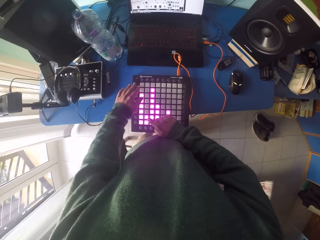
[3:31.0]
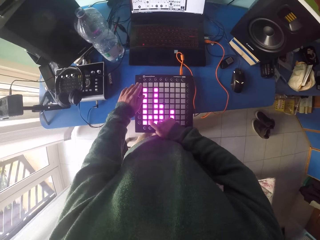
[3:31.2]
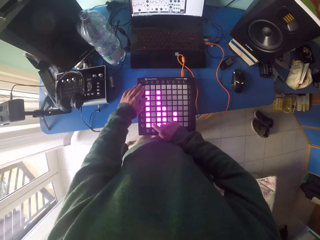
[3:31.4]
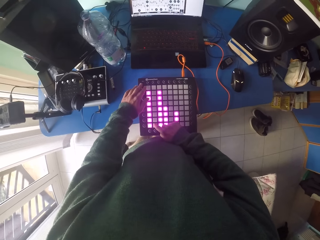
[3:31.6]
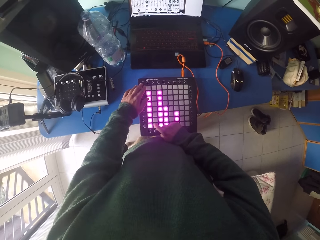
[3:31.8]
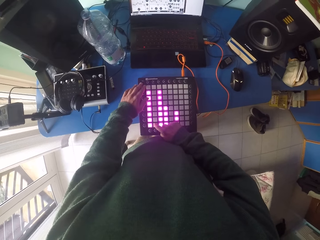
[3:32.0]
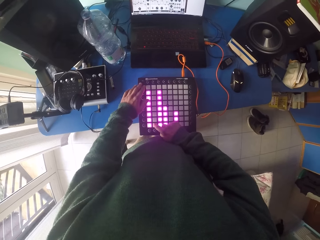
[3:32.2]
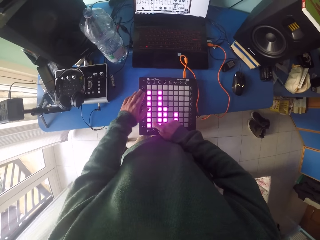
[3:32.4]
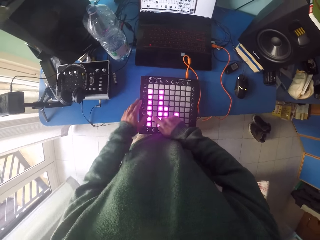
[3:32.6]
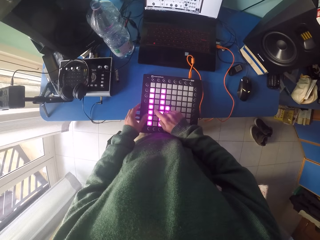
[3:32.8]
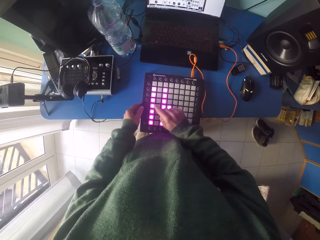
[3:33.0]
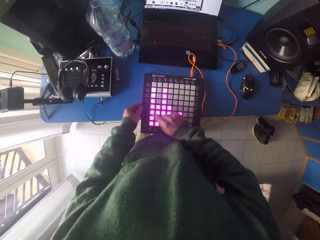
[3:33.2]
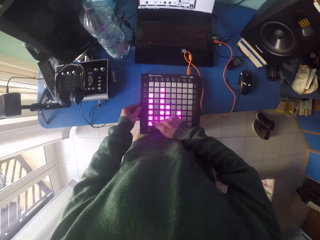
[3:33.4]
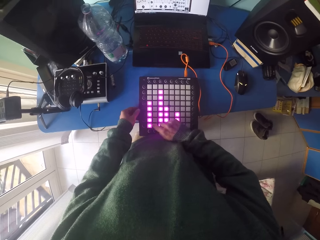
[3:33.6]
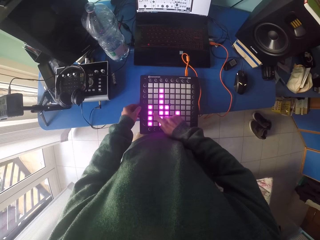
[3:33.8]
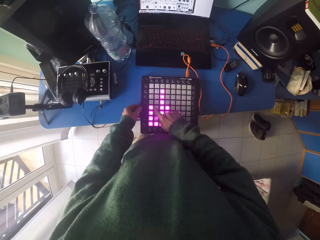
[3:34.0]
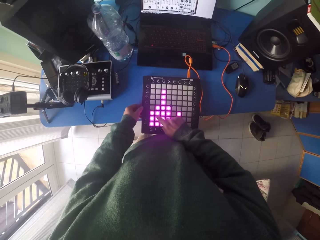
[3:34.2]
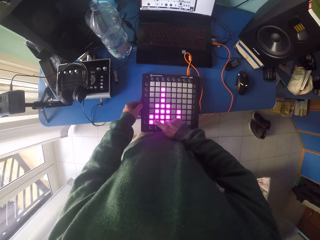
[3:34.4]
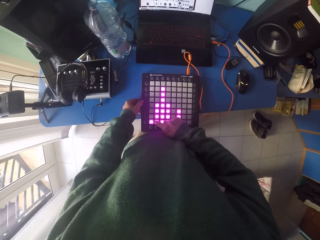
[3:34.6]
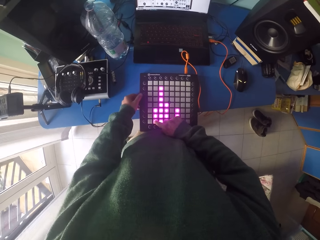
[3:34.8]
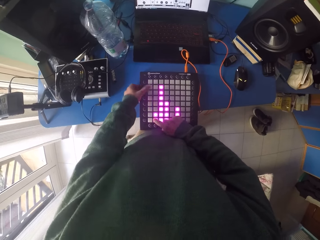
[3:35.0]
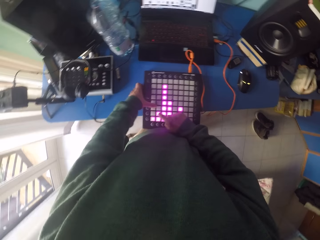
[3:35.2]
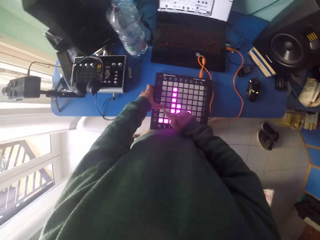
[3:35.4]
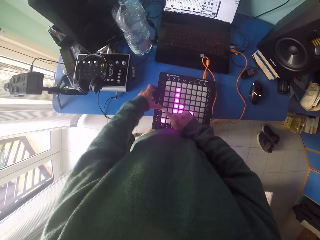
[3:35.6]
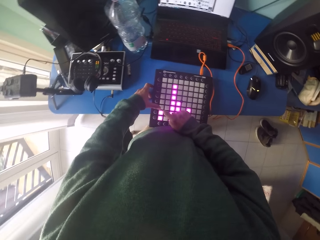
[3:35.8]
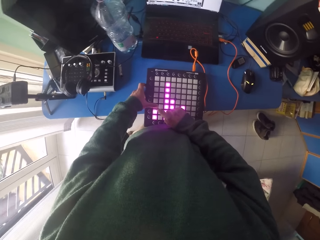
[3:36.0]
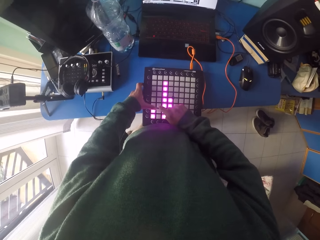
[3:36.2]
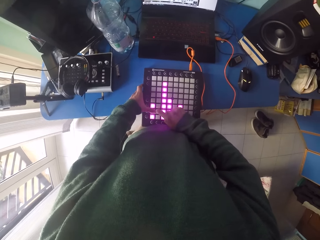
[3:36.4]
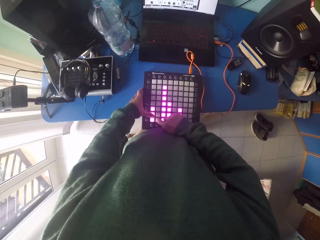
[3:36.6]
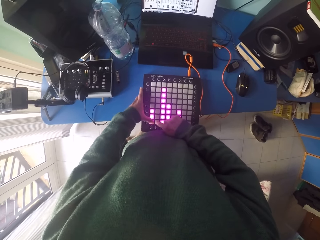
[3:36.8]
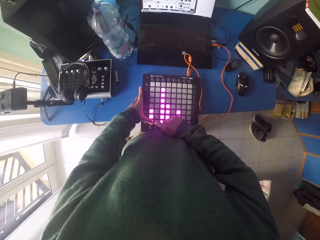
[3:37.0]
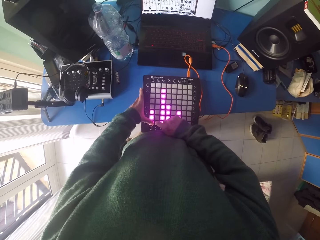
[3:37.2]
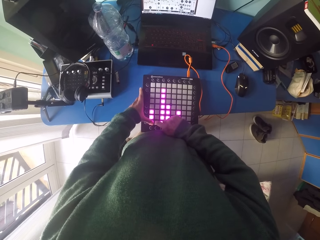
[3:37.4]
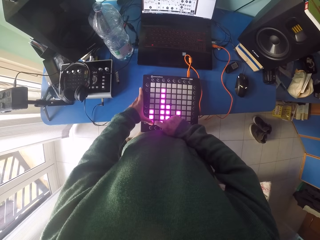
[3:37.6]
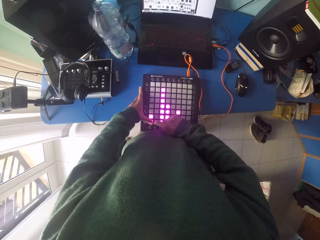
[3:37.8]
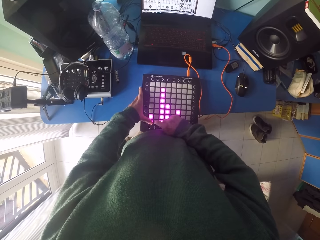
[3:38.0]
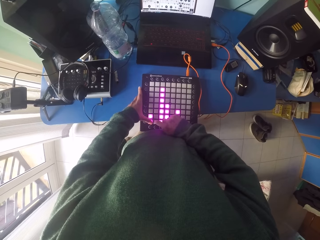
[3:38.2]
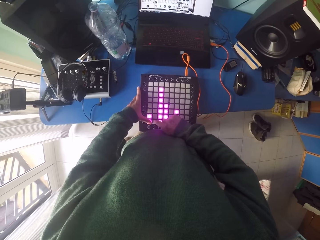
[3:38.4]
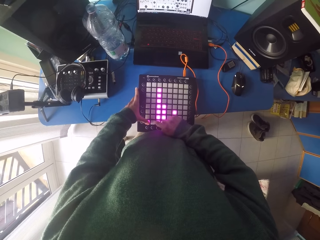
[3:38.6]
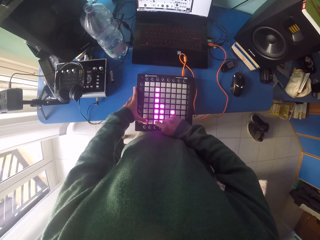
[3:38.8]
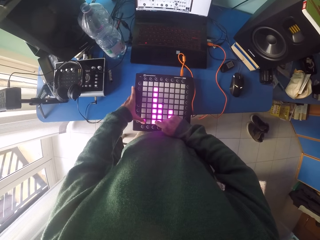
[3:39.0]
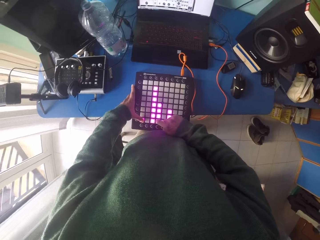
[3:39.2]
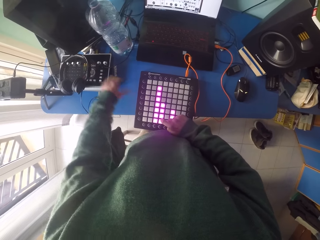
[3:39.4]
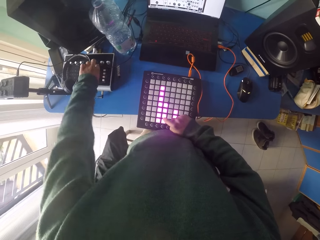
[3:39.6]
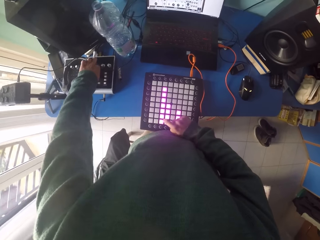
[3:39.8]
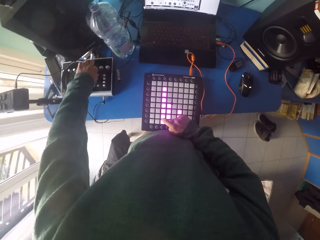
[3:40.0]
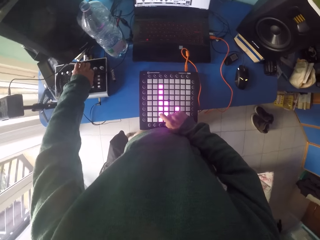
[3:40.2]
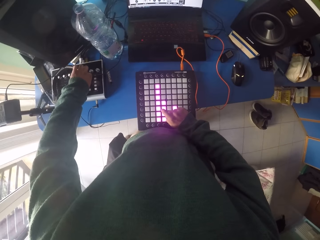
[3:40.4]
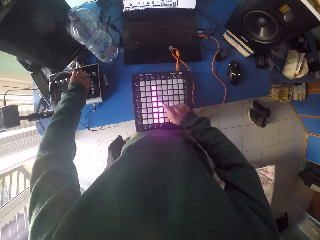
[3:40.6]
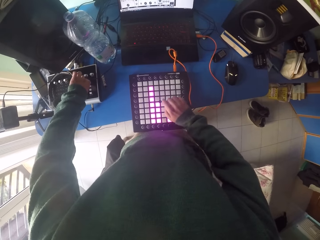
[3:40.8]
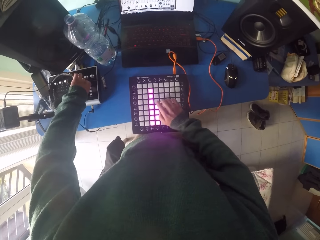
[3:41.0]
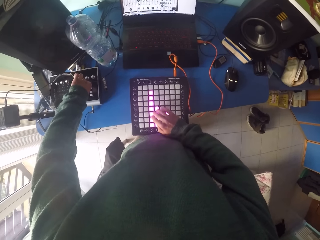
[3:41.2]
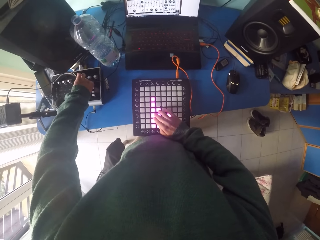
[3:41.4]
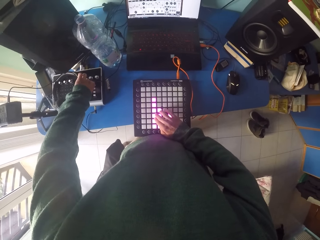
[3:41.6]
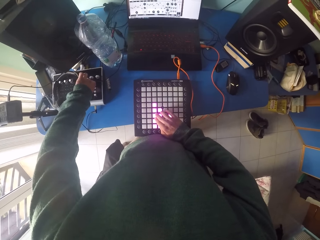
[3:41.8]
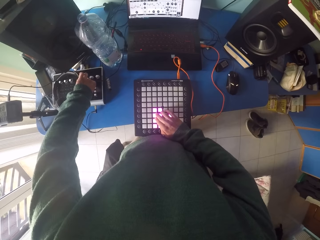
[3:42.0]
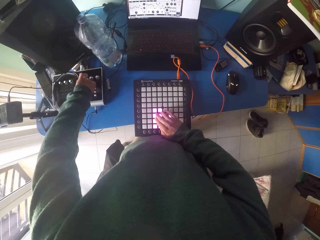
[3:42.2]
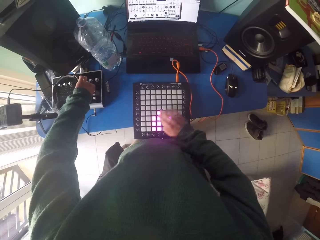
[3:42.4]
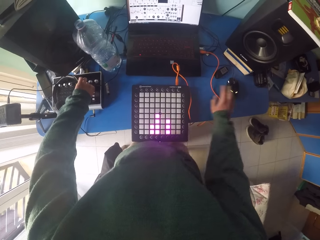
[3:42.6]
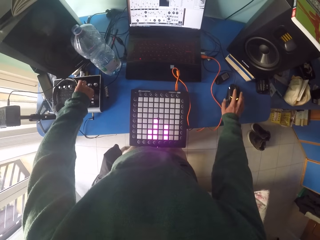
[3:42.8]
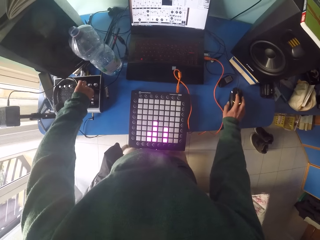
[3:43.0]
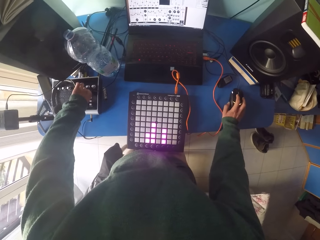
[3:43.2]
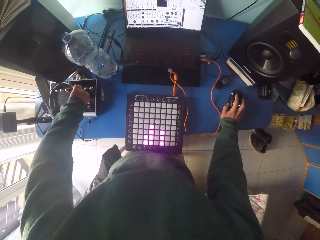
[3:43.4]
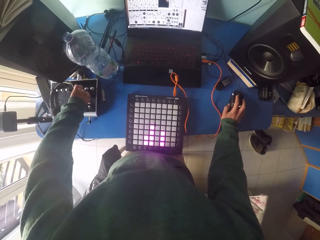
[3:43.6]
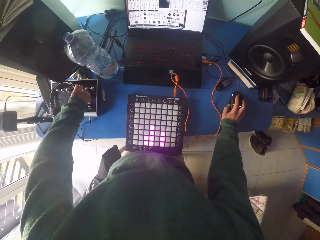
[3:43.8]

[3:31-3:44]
The camera wearer adjusts the amplifier. They turn a knob on the mixer. They press buttons on the drum pad machine. They operate the laptop.

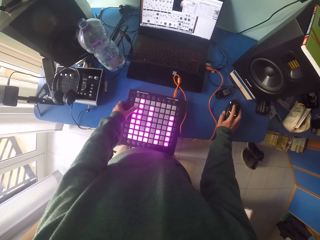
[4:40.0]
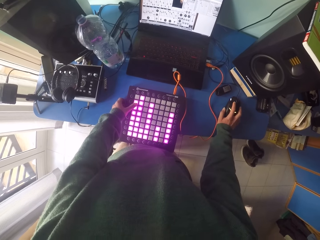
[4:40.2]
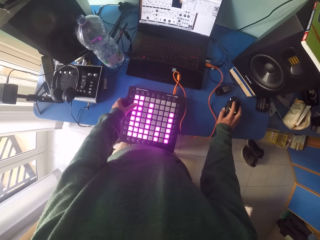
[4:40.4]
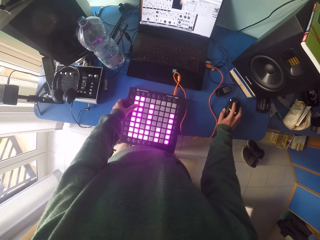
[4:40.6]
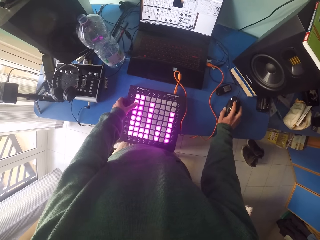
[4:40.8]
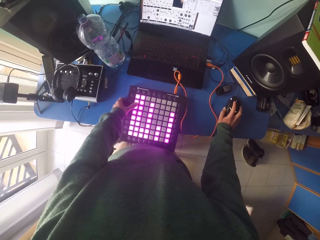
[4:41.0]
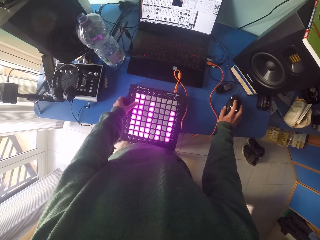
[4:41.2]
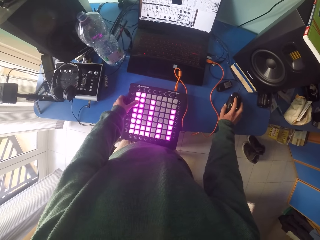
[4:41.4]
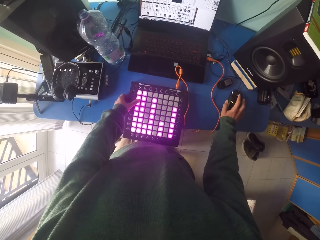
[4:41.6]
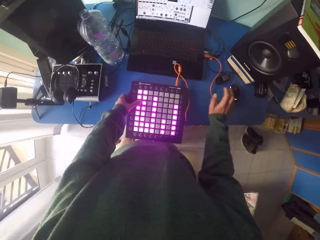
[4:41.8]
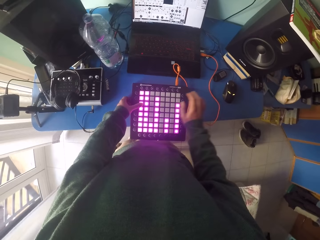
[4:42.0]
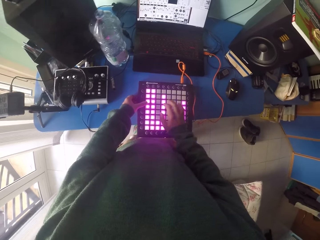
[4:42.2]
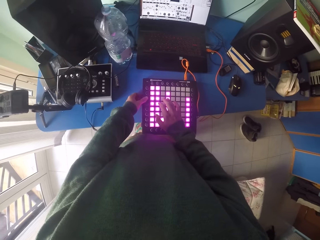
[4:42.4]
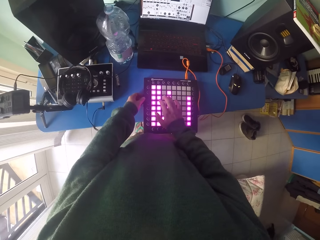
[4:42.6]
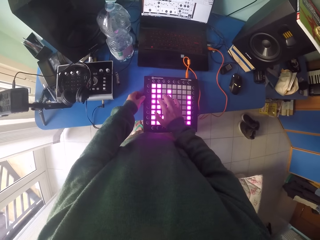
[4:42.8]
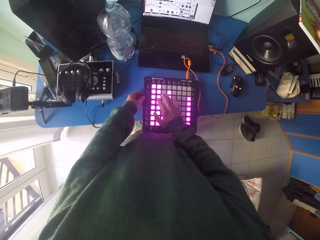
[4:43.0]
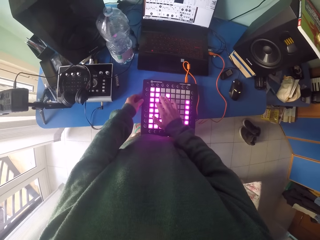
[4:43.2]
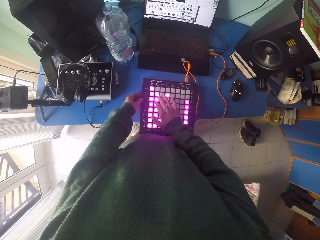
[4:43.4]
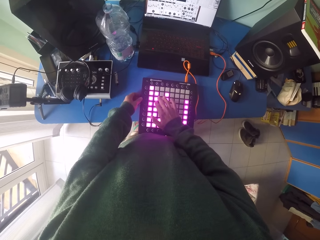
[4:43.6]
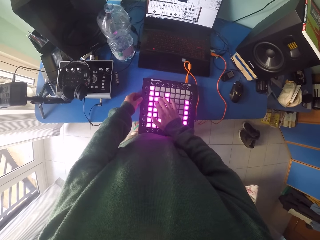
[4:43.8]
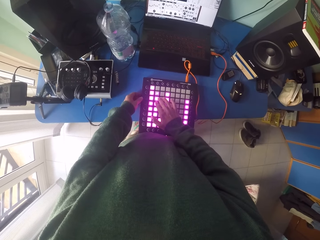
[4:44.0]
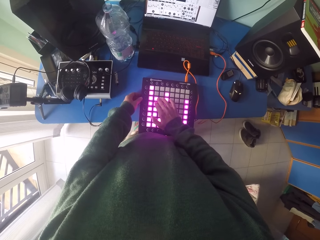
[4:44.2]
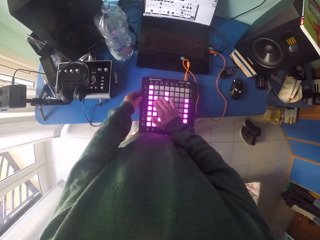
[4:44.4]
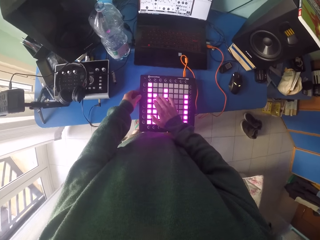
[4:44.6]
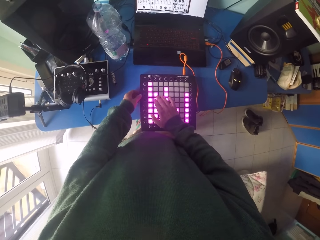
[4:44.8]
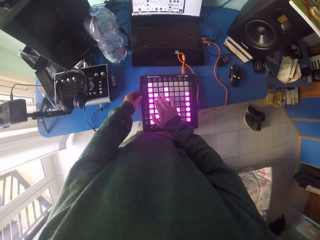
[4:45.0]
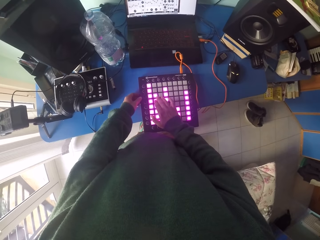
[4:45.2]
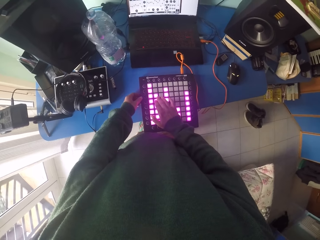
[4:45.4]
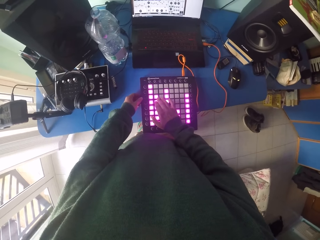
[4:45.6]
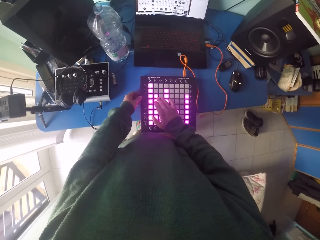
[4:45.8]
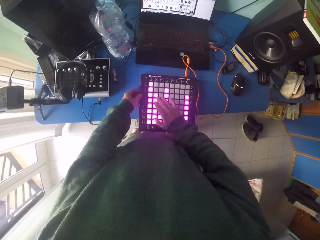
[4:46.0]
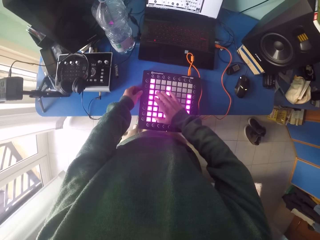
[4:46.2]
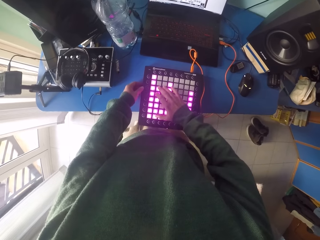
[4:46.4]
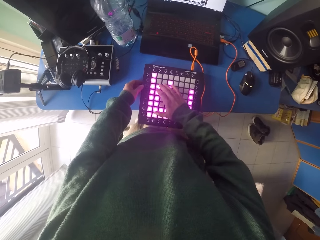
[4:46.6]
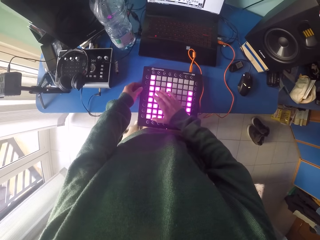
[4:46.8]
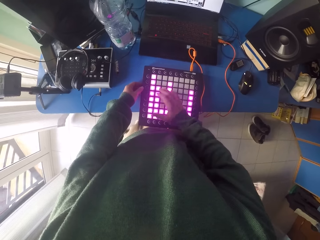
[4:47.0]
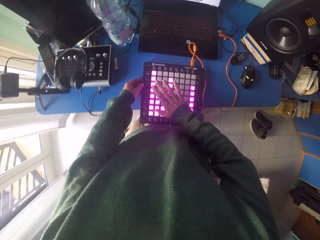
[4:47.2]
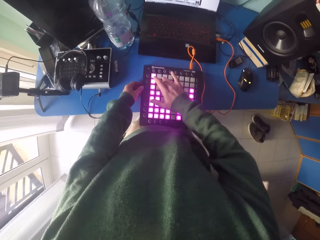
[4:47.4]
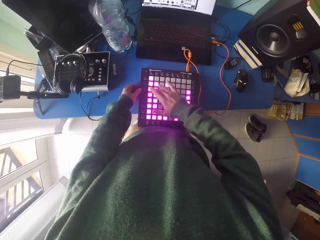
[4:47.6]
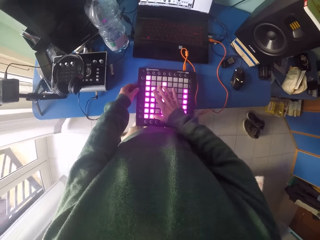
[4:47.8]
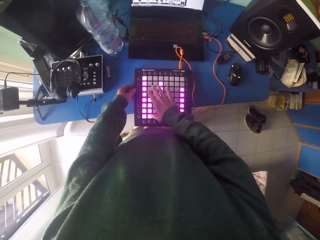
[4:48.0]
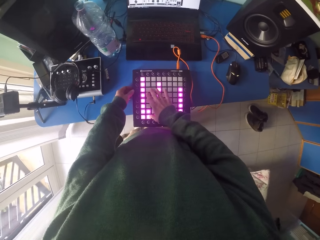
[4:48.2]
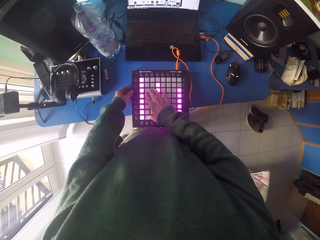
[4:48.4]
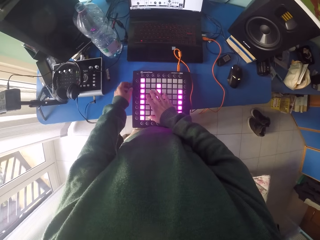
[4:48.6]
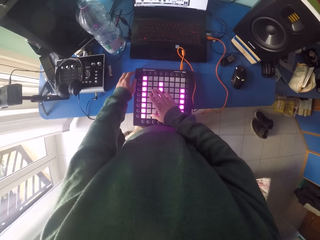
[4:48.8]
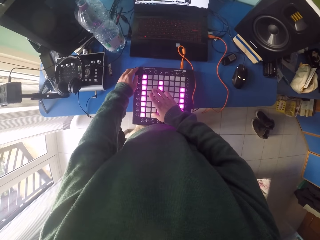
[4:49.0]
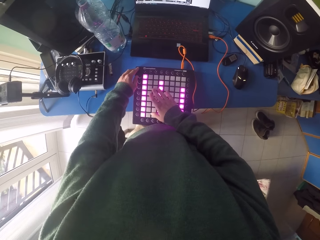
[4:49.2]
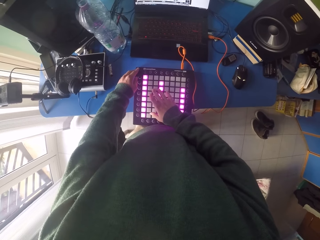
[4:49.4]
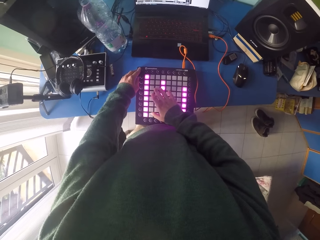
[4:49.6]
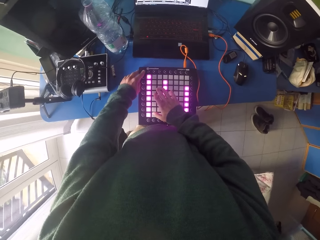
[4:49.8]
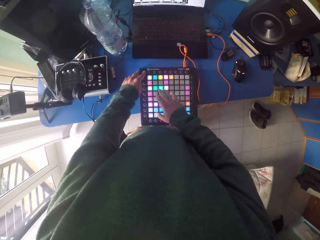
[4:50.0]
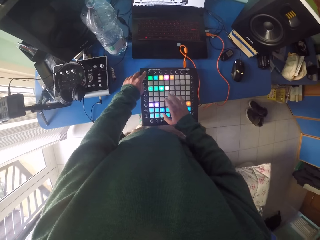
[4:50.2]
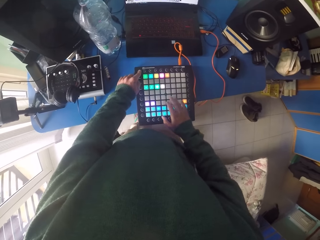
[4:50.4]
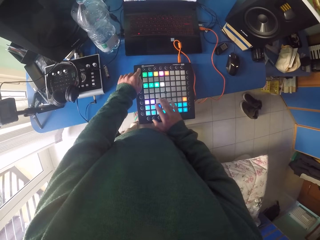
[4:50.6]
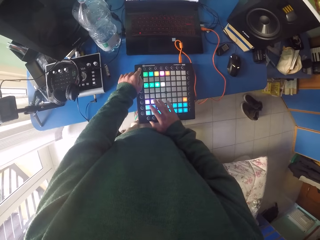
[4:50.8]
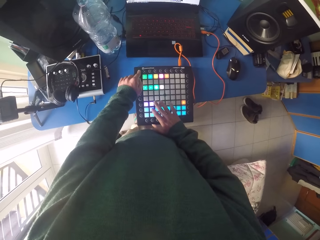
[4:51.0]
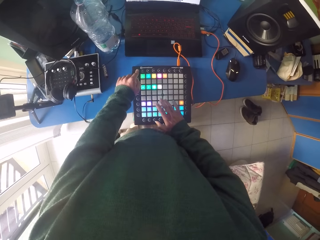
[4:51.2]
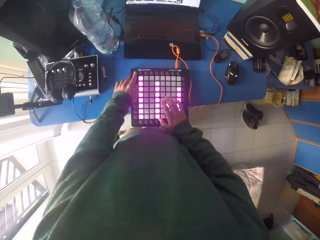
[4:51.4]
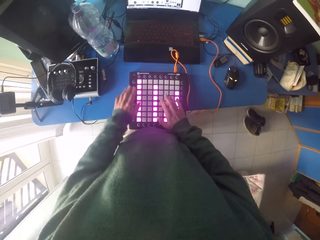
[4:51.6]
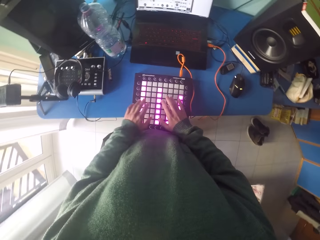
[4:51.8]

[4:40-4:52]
The camera wearer operates the laptop. They press buttons on the drum pad machine.
